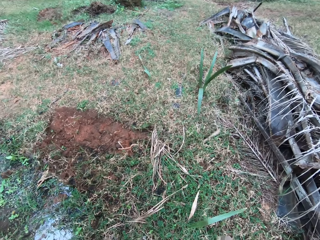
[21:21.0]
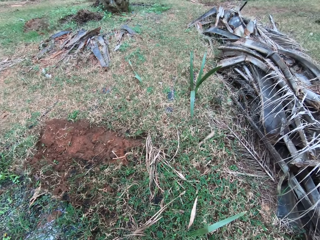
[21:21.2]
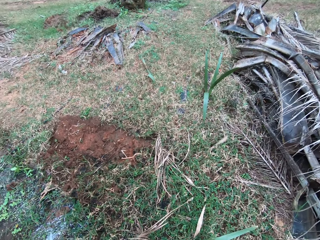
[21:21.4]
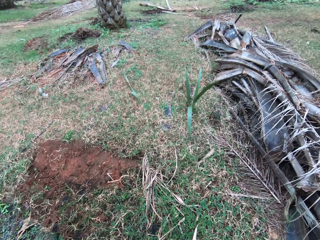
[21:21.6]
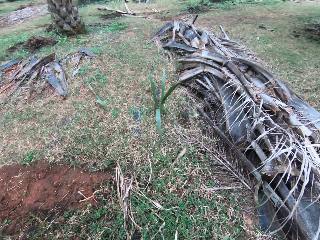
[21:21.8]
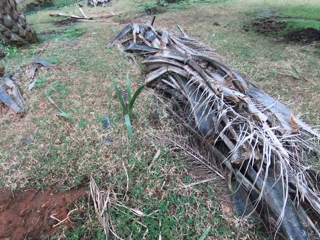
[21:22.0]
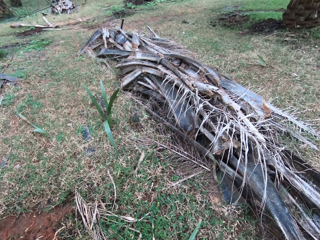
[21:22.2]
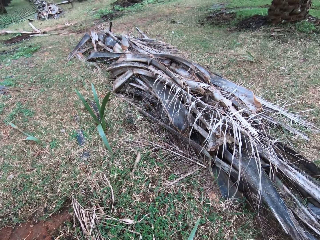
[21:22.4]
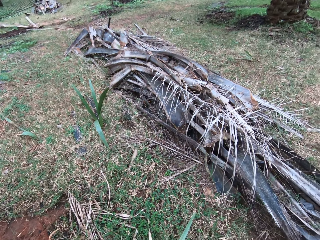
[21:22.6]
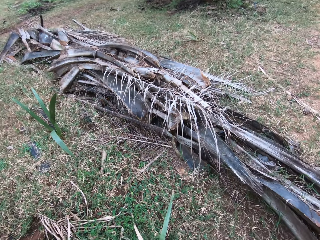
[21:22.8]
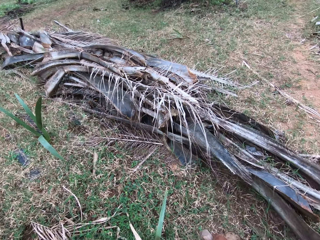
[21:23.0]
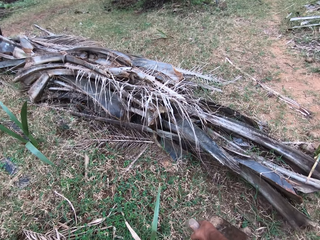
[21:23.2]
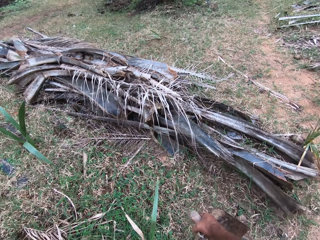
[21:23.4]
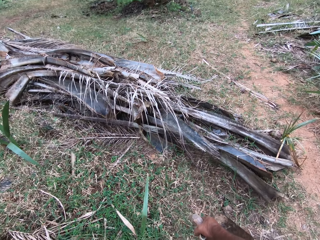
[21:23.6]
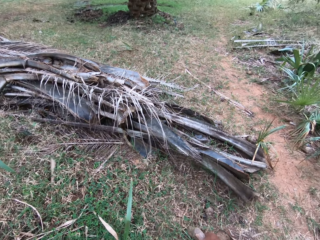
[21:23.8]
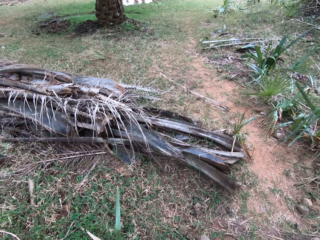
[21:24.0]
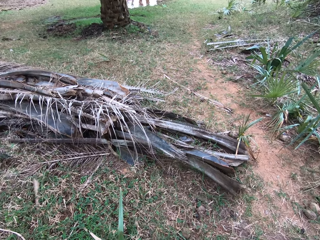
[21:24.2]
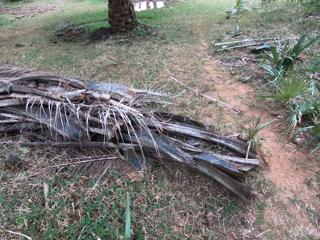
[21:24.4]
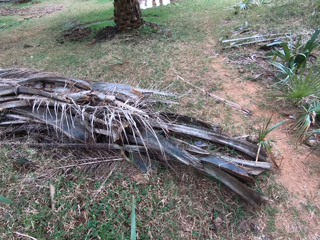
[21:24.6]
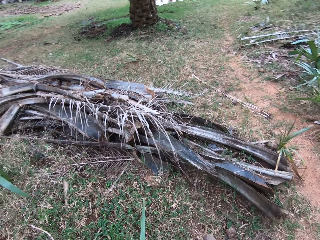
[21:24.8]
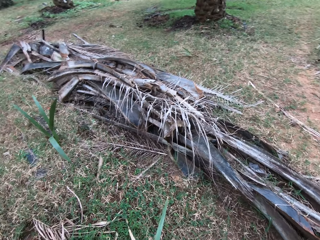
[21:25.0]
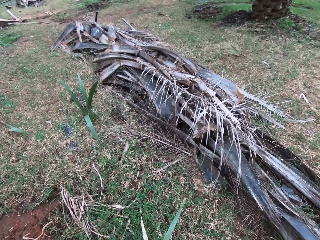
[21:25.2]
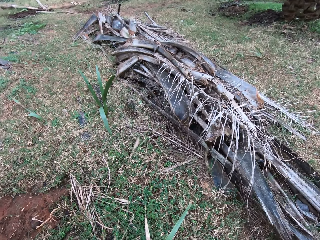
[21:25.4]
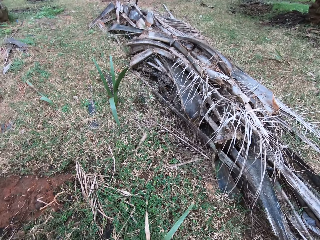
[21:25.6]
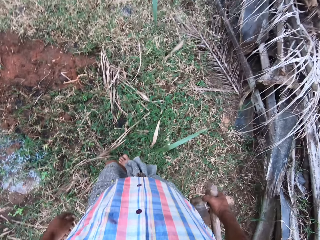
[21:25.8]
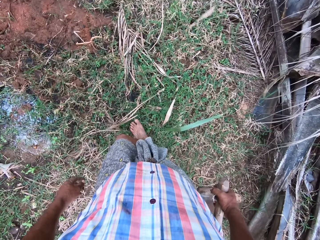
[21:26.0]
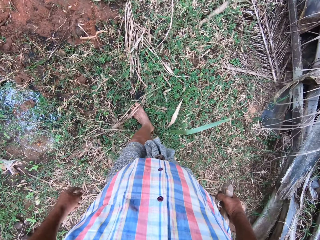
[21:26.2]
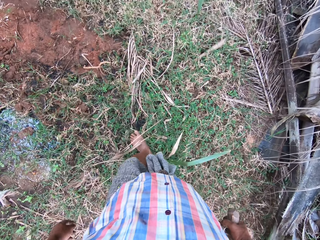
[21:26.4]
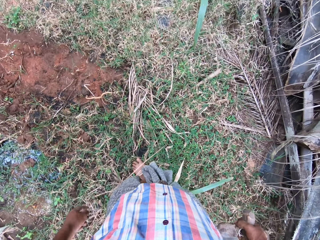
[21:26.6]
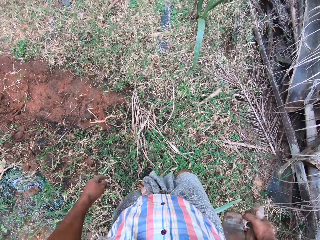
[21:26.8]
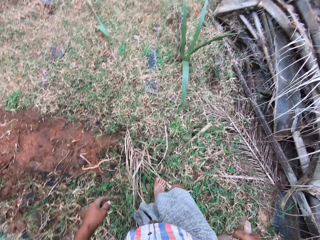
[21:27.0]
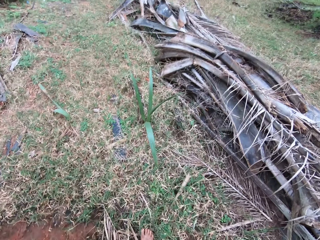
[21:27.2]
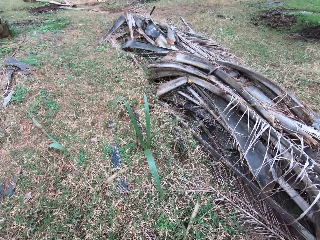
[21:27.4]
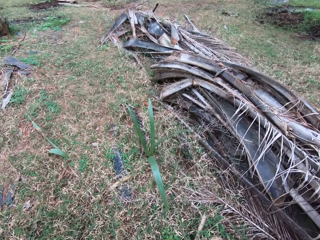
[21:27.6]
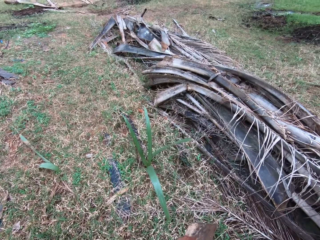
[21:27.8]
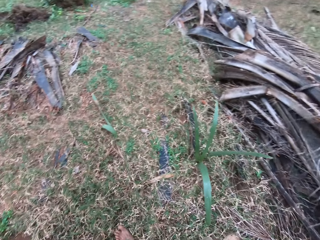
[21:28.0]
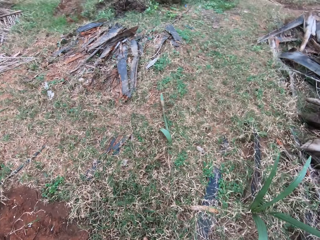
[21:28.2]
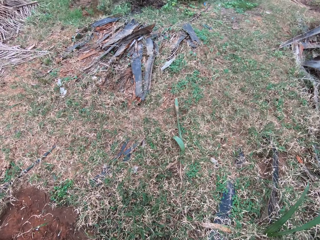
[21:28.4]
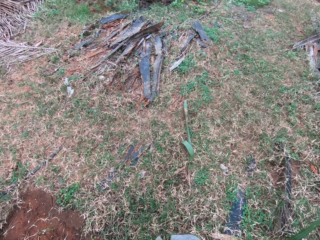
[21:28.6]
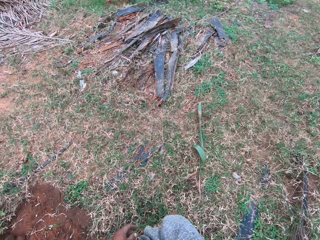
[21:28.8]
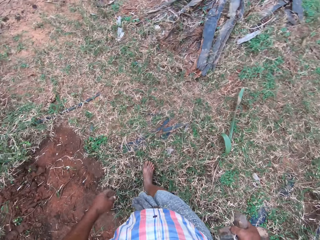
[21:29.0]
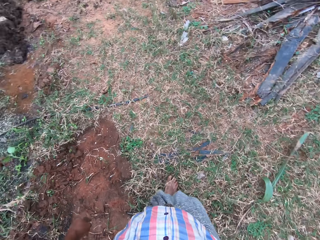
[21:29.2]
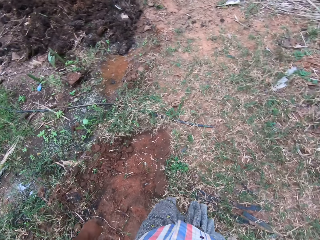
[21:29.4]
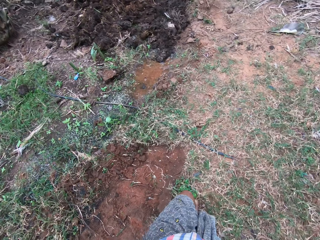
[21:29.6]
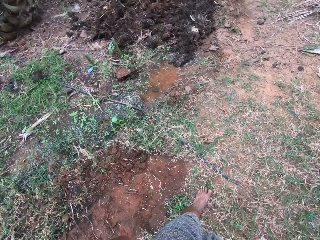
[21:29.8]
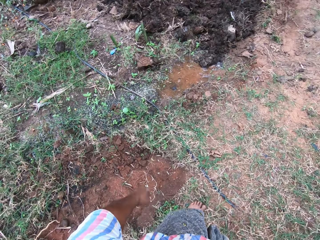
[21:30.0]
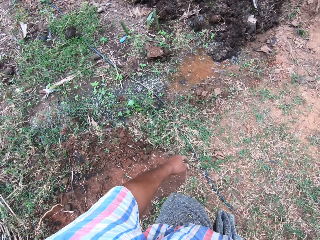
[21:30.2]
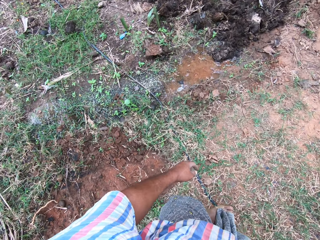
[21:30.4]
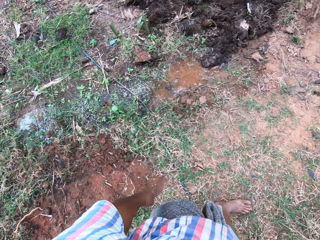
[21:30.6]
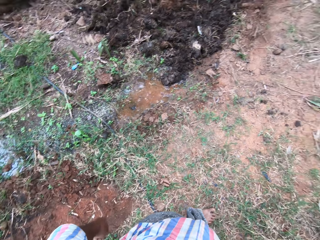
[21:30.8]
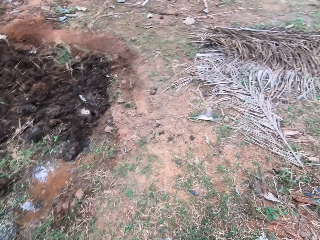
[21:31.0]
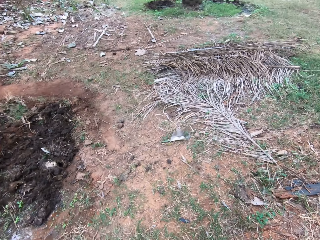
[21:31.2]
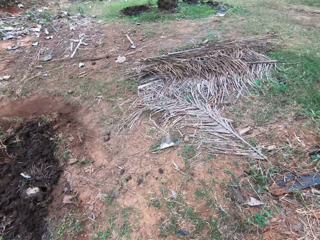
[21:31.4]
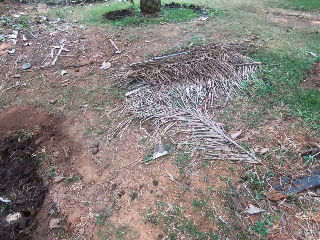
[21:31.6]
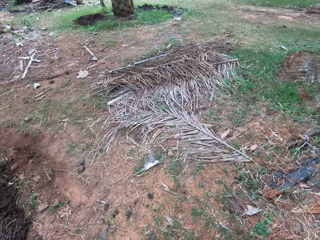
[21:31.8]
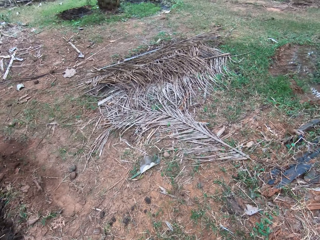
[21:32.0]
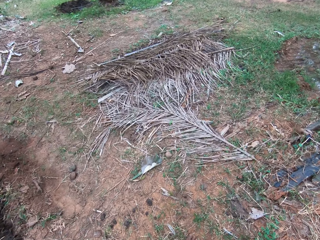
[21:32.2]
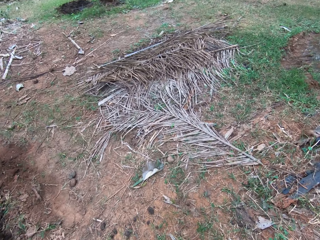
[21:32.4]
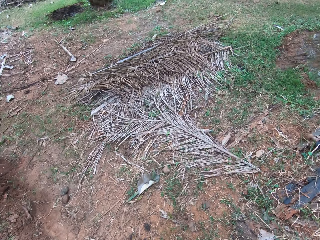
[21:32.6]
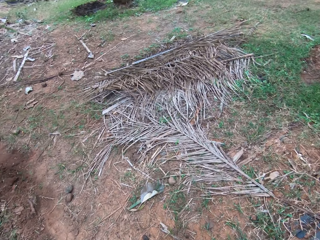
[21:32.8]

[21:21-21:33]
The camera wearer walks around the farmland.

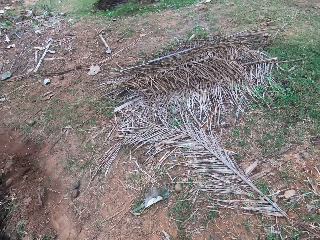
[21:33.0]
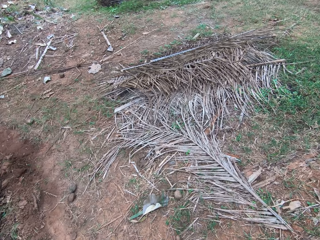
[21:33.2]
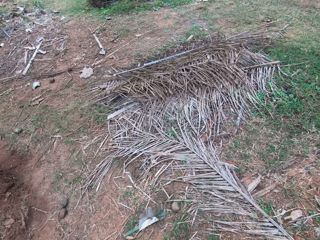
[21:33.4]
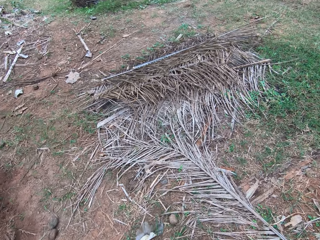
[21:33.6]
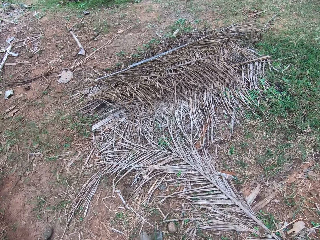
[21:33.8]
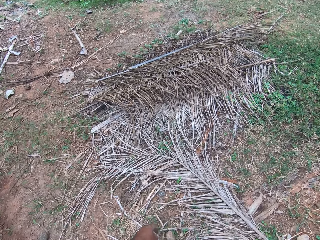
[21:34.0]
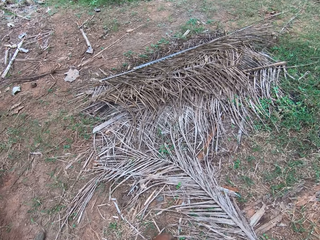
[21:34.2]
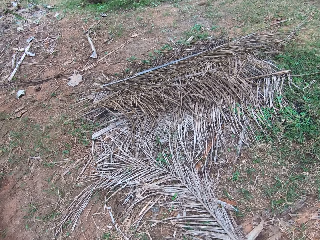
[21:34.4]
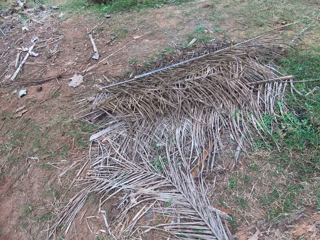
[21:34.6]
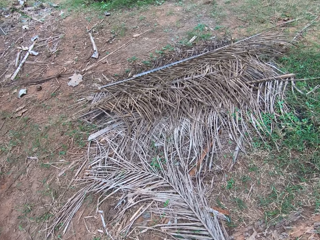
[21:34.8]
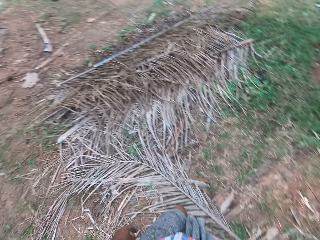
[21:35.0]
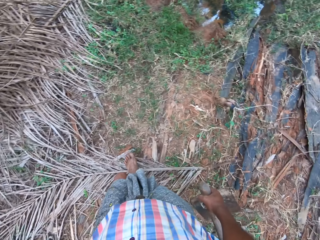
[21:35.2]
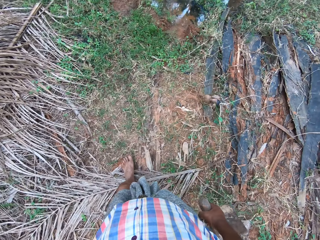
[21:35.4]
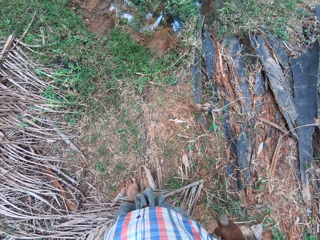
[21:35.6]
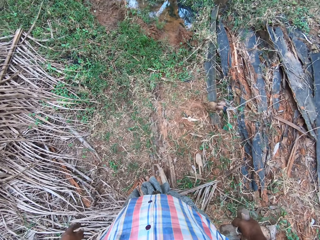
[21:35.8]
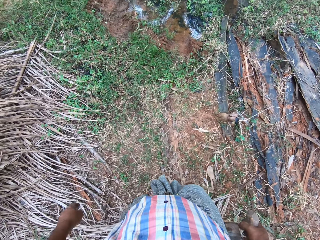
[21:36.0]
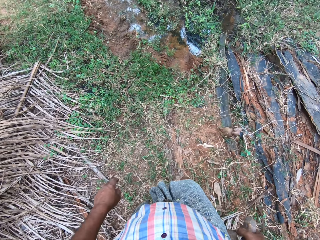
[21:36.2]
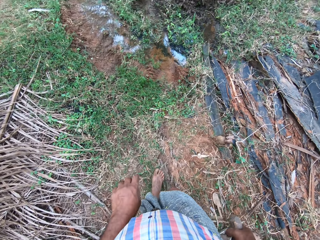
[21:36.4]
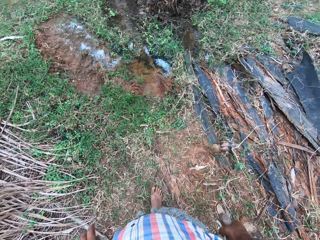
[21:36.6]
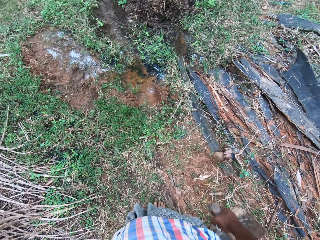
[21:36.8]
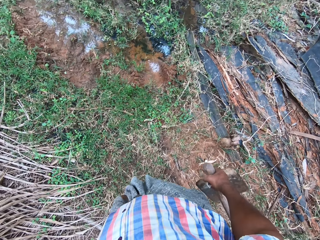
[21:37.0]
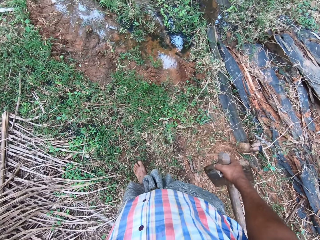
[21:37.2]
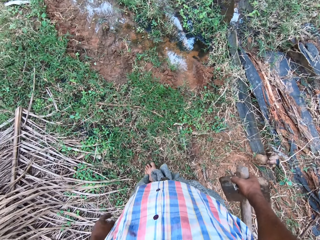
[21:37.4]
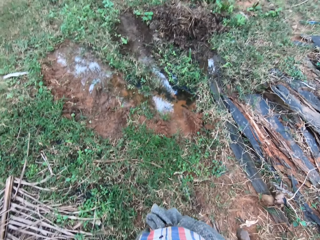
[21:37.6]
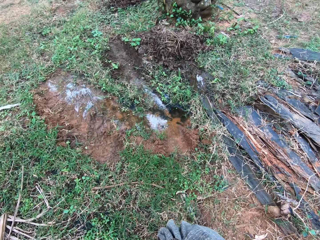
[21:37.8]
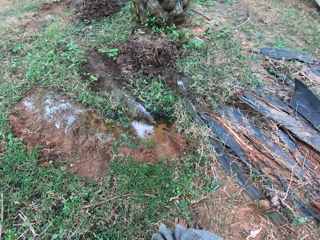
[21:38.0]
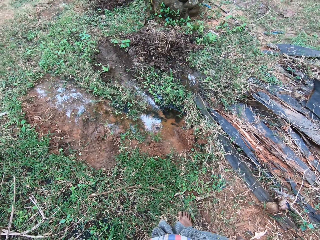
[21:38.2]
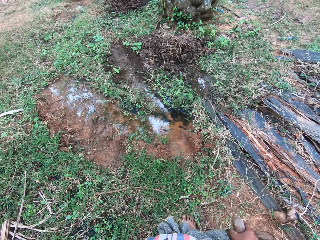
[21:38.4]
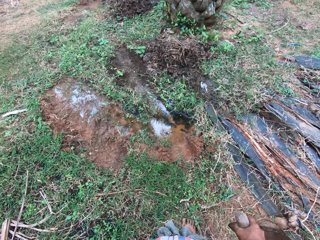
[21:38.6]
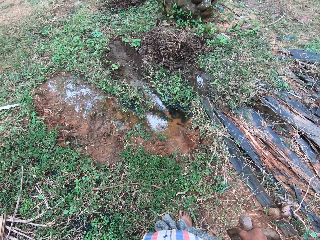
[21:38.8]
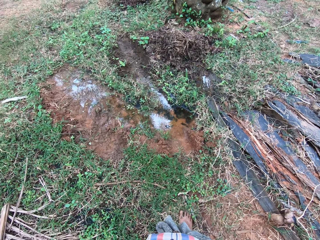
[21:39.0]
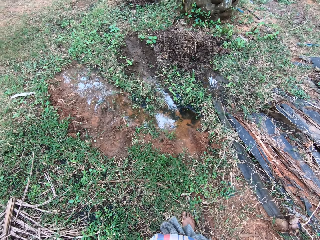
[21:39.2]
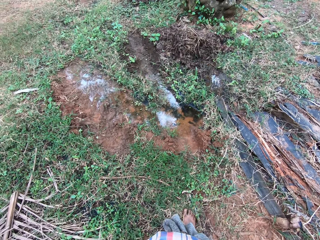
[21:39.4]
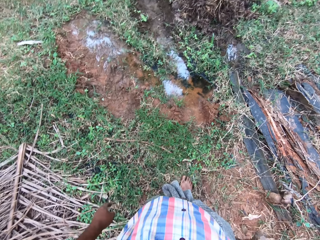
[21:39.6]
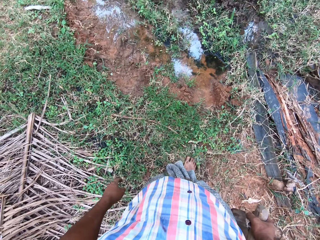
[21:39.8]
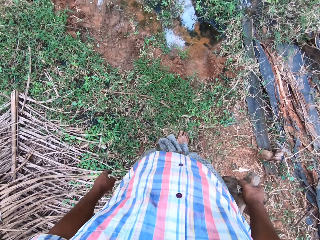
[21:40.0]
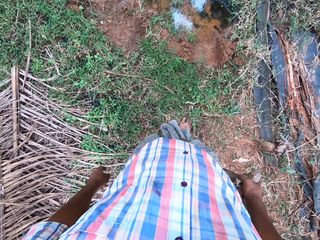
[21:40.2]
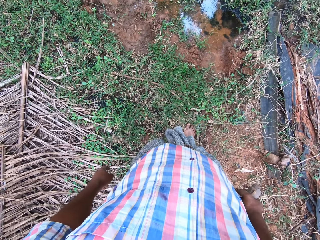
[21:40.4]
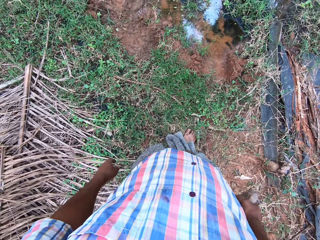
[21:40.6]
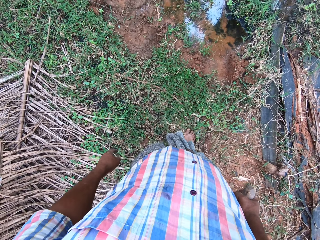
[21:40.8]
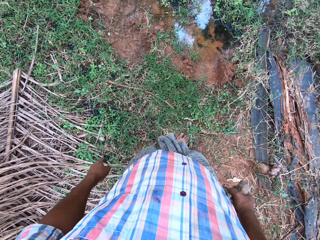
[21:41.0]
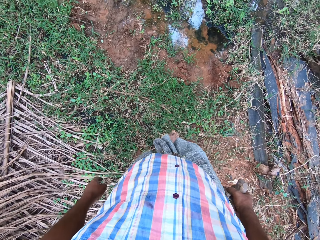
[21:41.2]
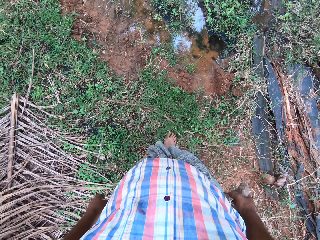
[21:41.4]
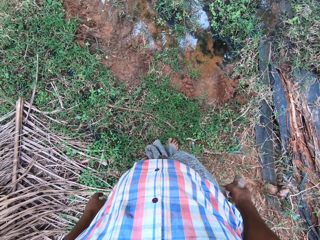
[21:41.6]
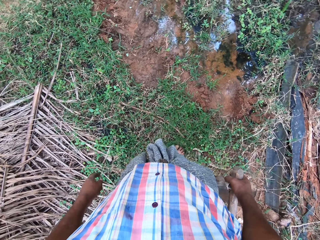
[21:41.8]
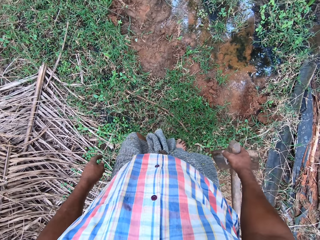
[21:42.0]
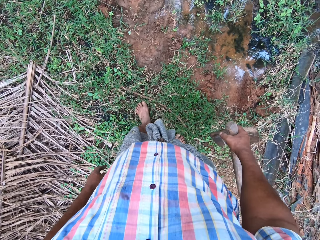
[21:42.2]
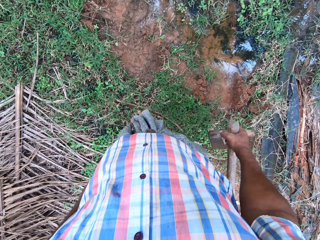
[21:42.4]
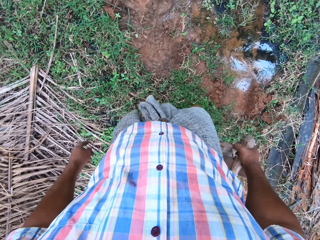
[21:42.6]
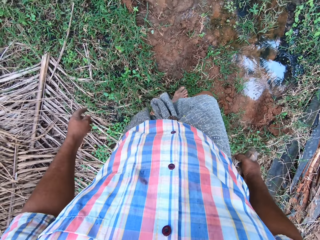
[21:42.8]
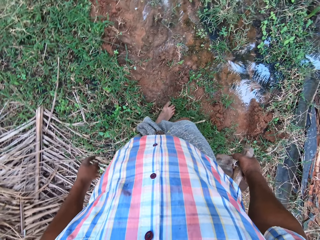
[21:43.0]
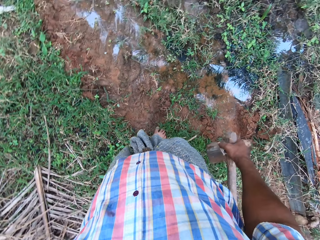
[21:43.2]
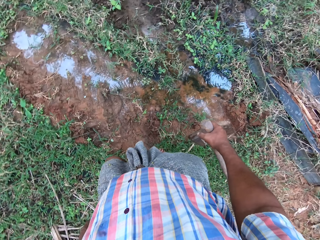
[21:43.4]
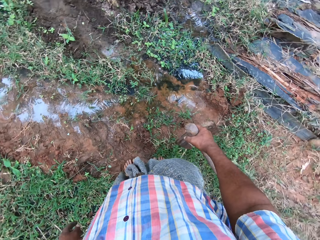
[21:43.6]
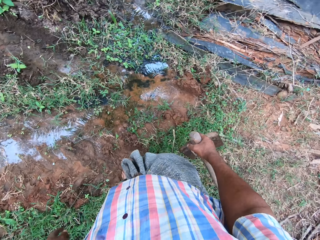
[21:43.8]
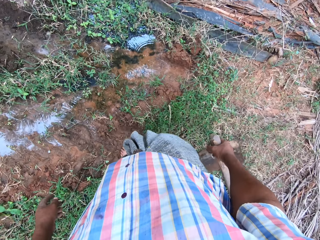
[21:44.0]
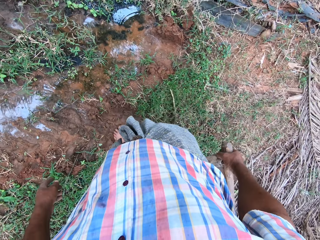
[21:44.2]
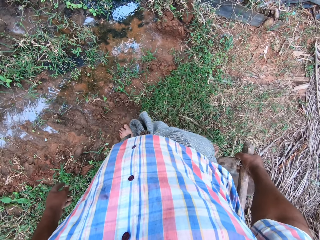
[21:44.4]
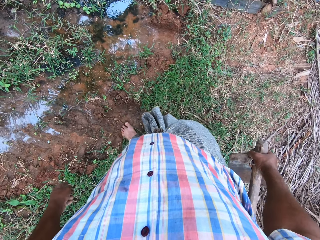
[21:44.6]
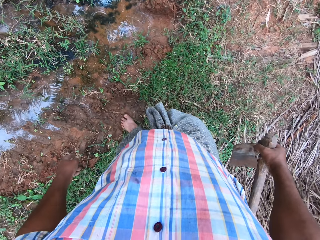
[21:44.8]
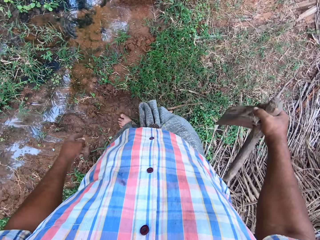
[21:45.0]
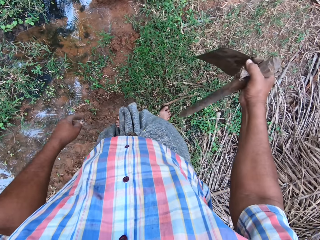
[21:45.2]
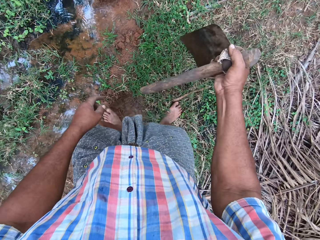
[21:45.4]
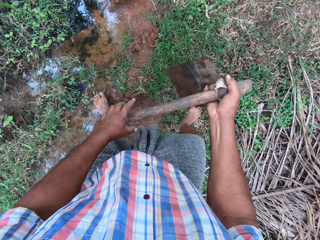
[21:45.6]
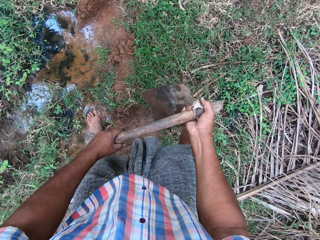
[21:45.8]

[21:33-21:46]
The camera wearer stands up. They walk around. They stand up.
